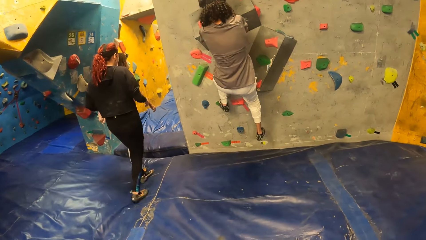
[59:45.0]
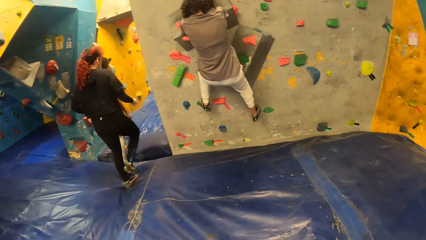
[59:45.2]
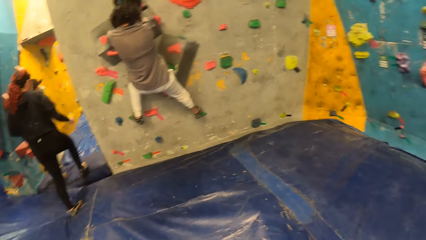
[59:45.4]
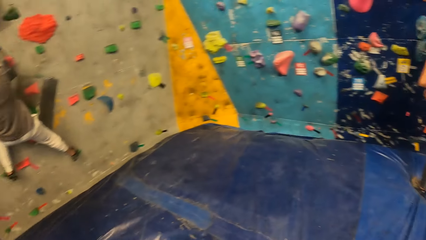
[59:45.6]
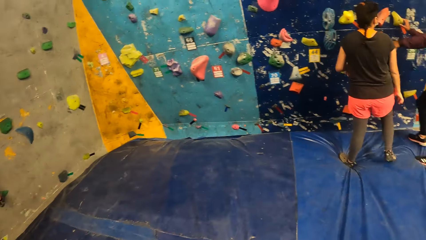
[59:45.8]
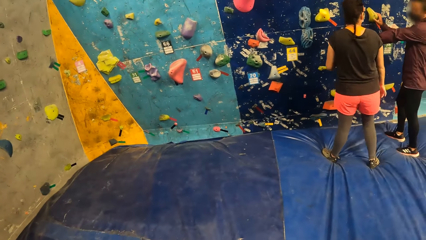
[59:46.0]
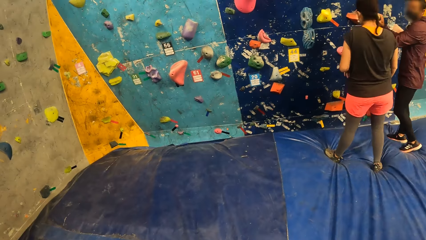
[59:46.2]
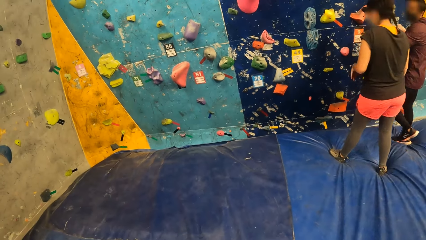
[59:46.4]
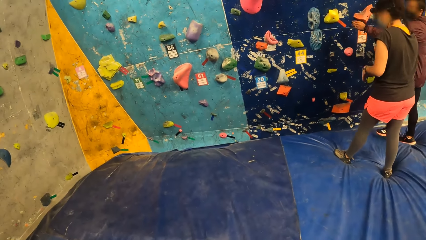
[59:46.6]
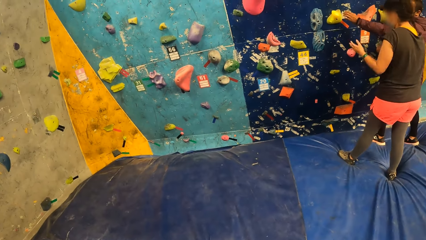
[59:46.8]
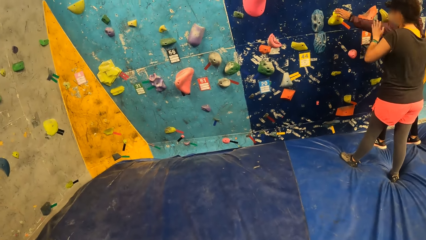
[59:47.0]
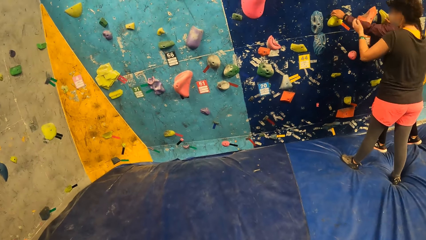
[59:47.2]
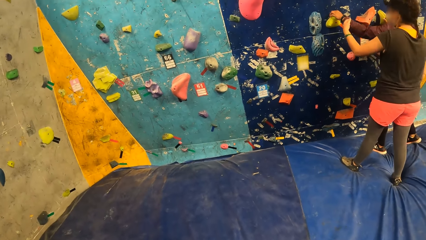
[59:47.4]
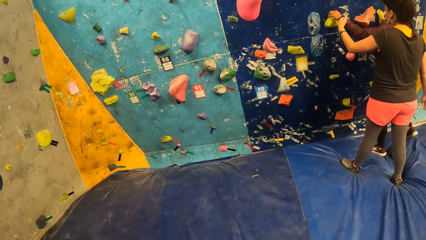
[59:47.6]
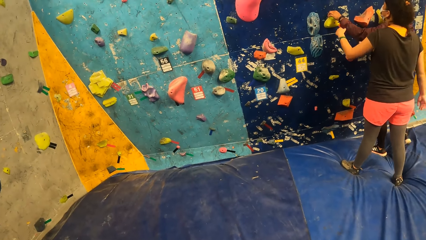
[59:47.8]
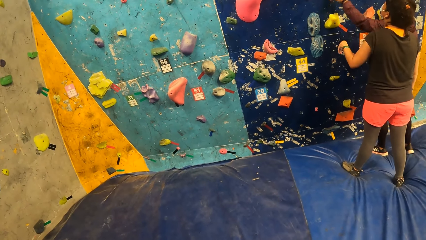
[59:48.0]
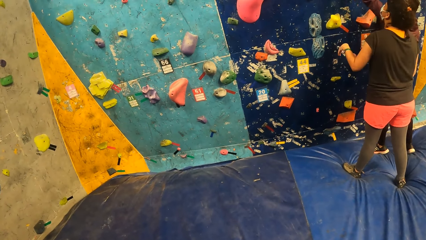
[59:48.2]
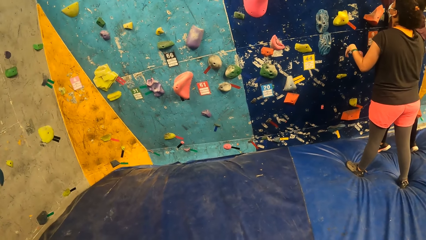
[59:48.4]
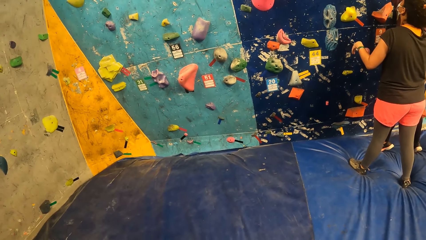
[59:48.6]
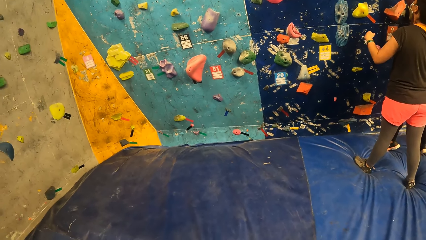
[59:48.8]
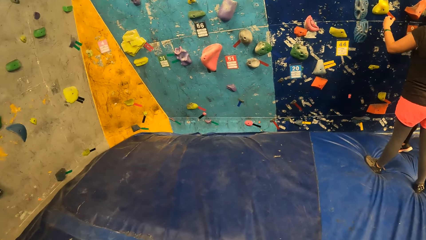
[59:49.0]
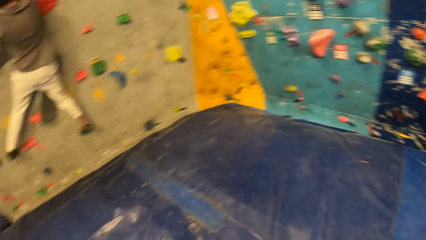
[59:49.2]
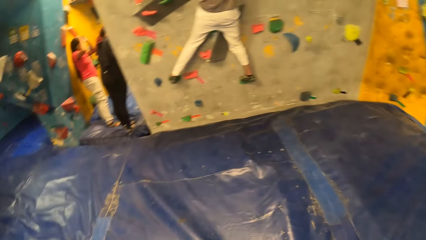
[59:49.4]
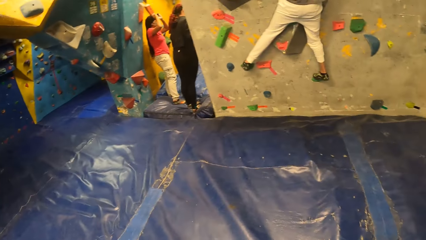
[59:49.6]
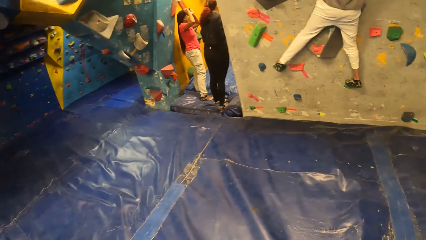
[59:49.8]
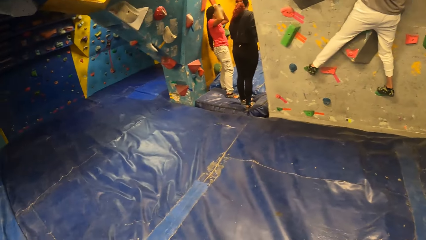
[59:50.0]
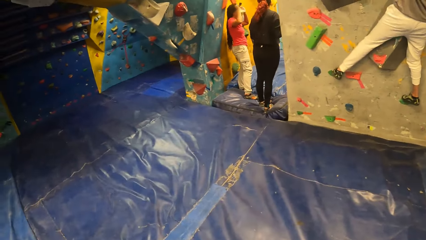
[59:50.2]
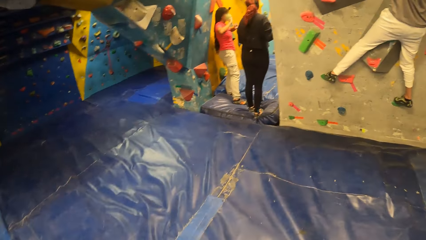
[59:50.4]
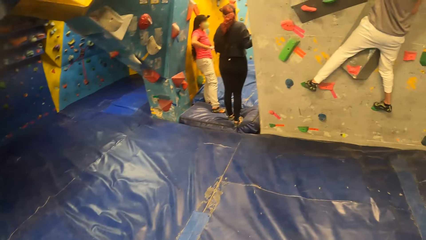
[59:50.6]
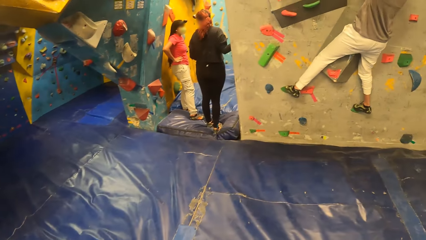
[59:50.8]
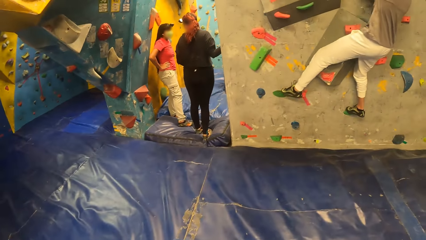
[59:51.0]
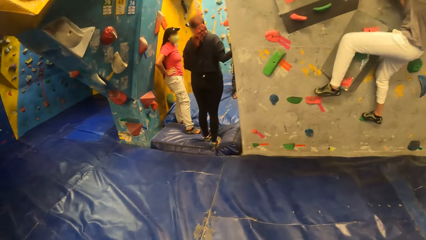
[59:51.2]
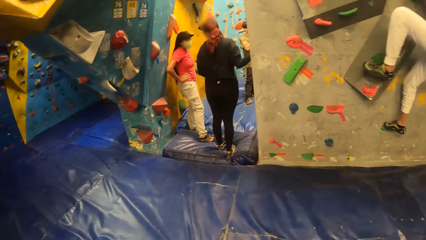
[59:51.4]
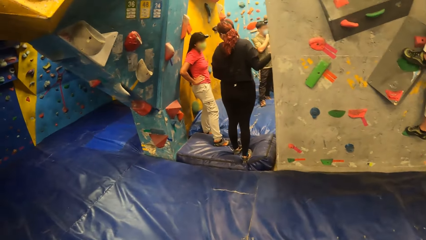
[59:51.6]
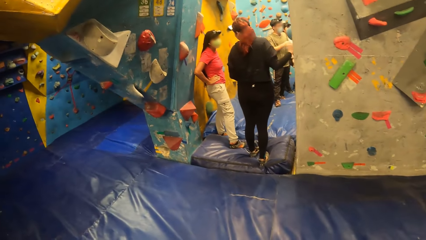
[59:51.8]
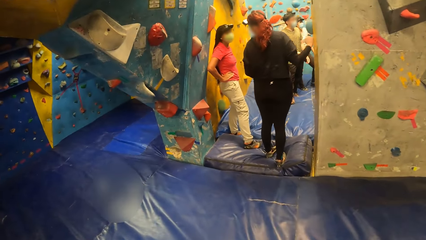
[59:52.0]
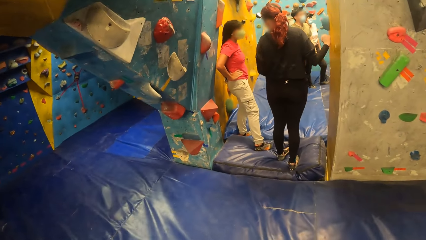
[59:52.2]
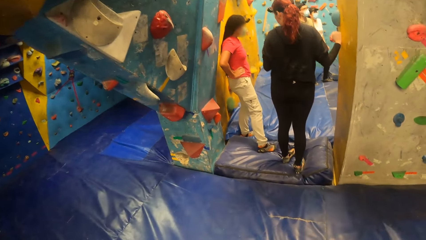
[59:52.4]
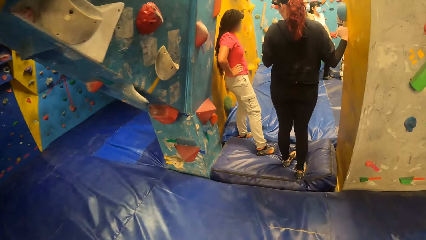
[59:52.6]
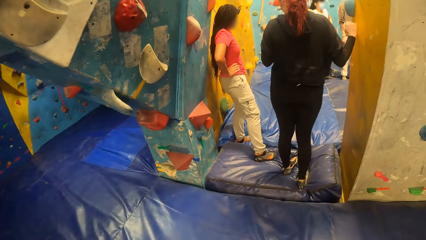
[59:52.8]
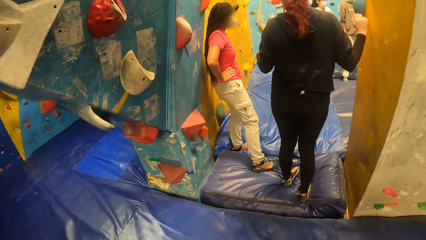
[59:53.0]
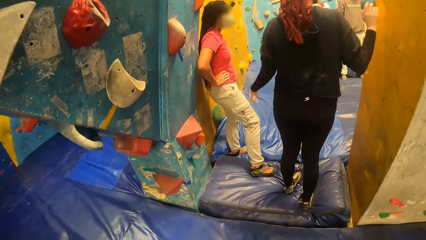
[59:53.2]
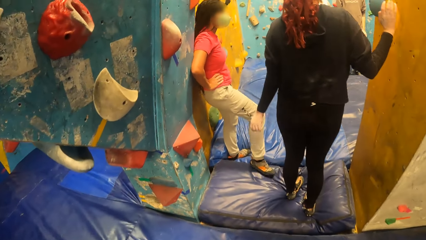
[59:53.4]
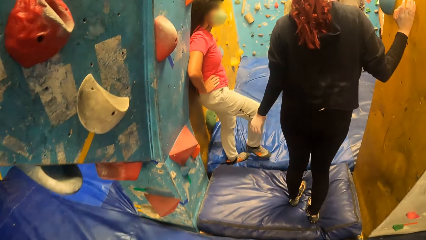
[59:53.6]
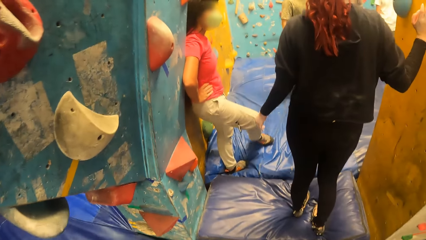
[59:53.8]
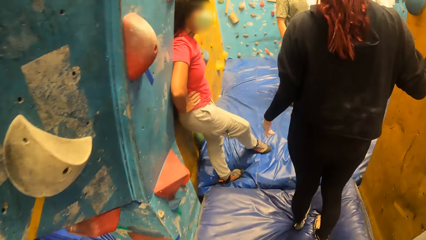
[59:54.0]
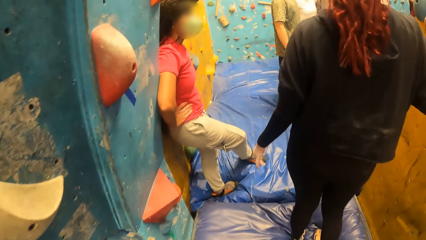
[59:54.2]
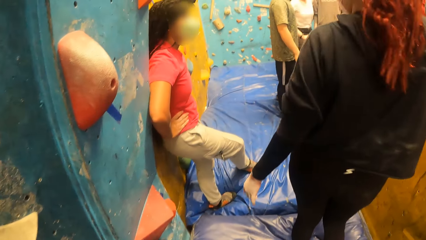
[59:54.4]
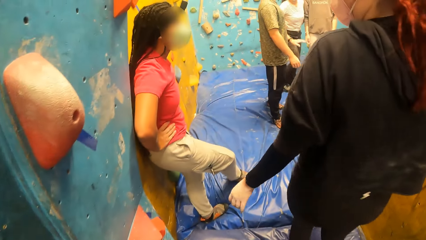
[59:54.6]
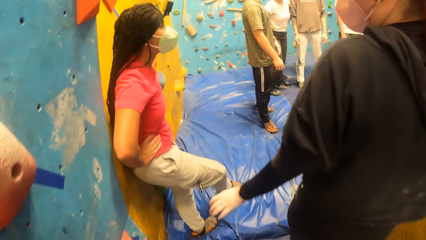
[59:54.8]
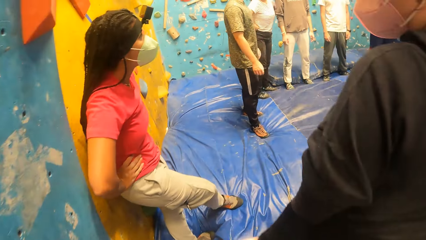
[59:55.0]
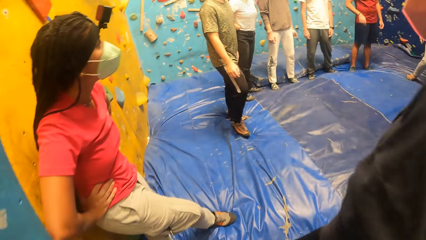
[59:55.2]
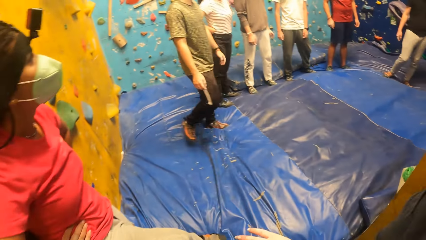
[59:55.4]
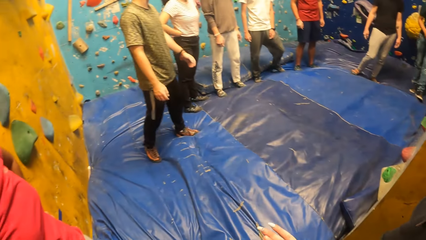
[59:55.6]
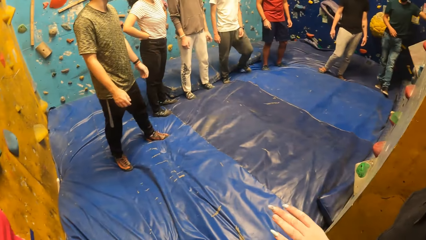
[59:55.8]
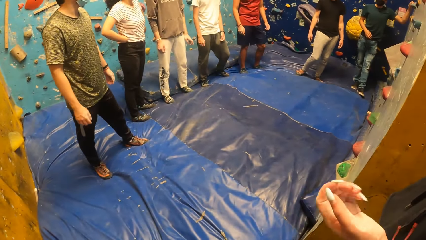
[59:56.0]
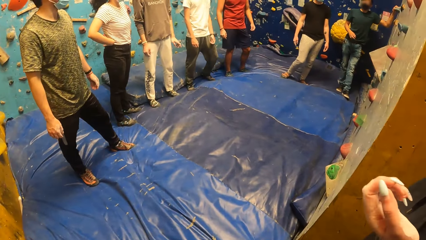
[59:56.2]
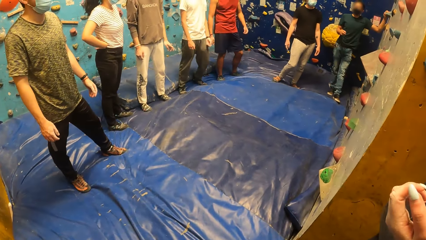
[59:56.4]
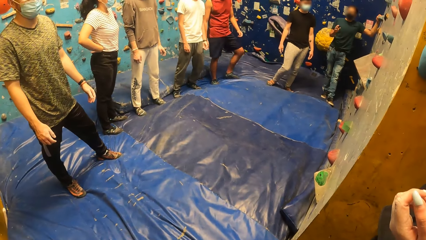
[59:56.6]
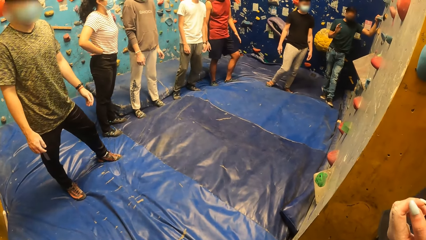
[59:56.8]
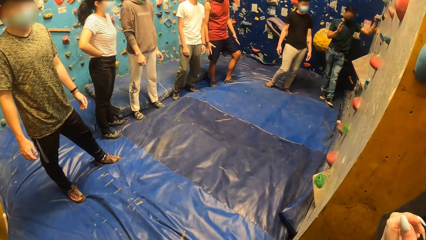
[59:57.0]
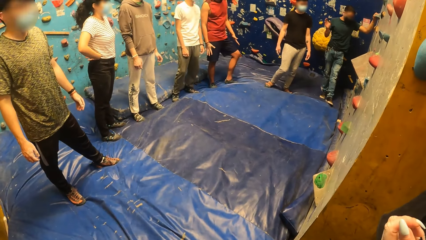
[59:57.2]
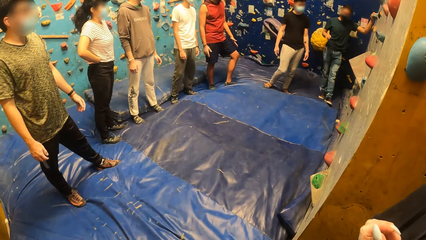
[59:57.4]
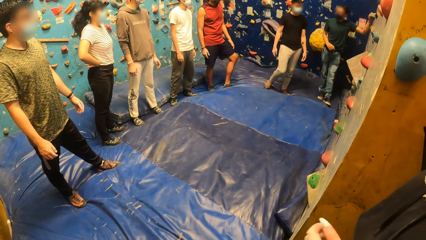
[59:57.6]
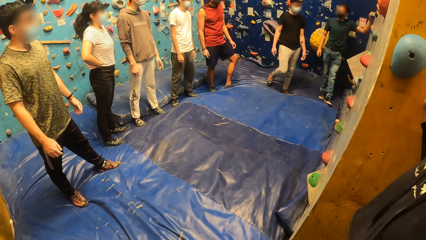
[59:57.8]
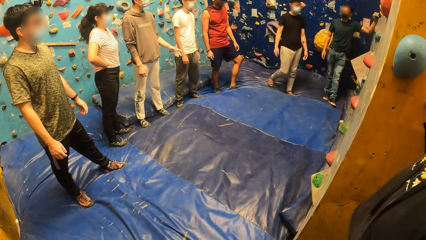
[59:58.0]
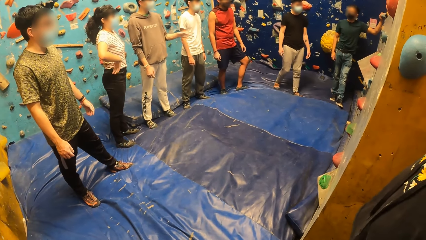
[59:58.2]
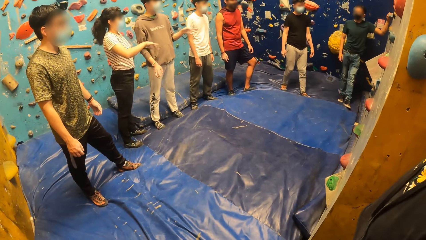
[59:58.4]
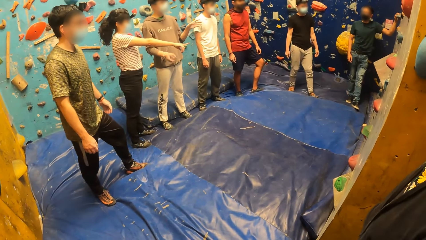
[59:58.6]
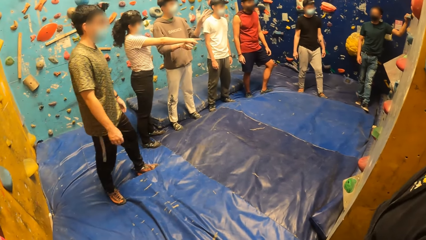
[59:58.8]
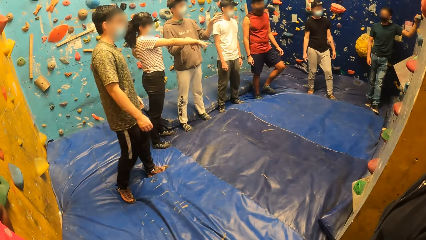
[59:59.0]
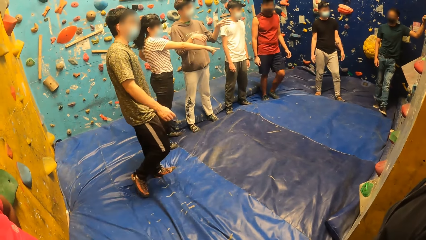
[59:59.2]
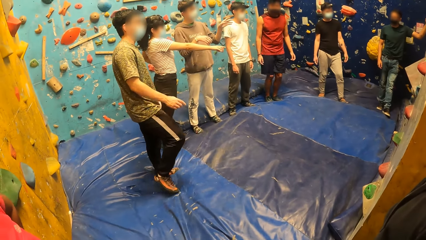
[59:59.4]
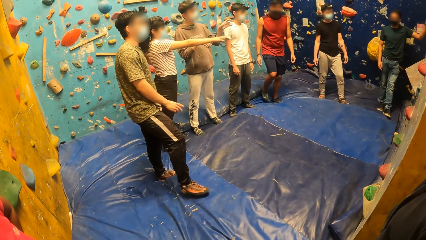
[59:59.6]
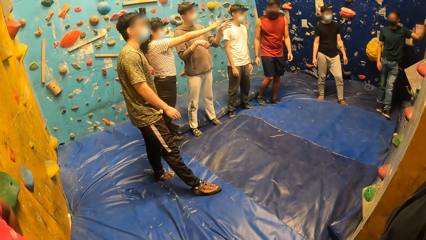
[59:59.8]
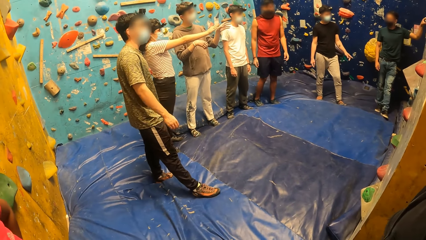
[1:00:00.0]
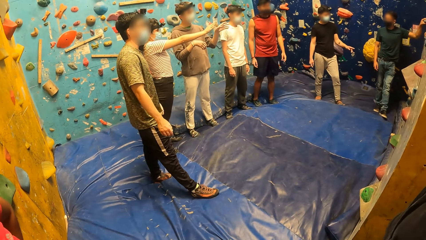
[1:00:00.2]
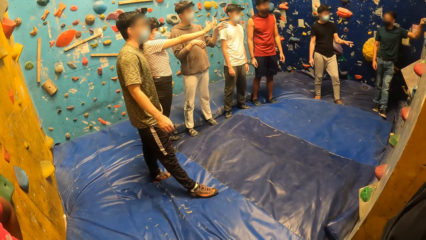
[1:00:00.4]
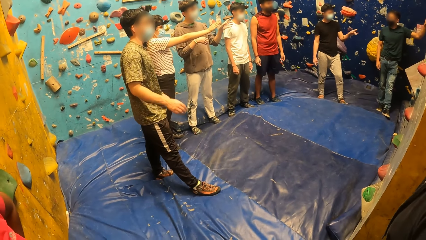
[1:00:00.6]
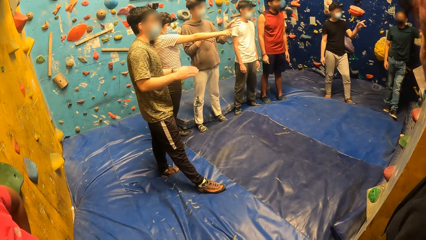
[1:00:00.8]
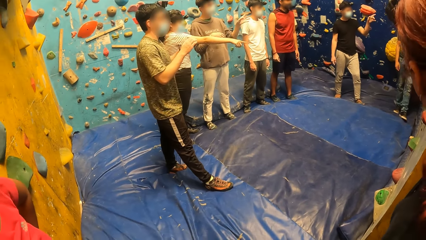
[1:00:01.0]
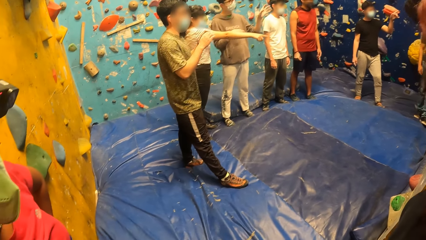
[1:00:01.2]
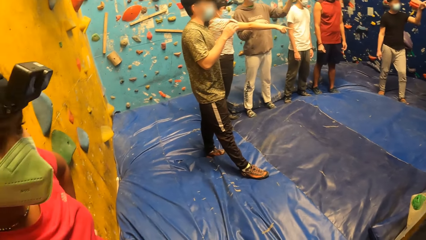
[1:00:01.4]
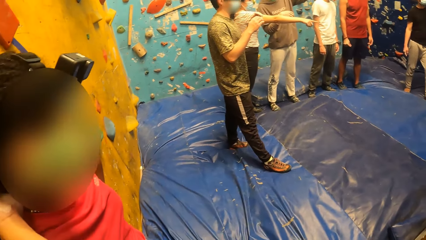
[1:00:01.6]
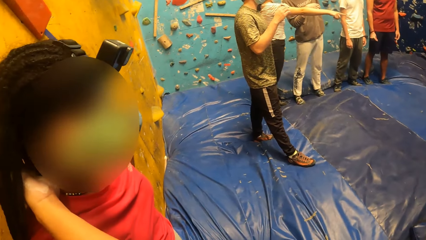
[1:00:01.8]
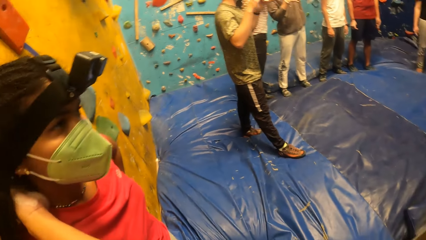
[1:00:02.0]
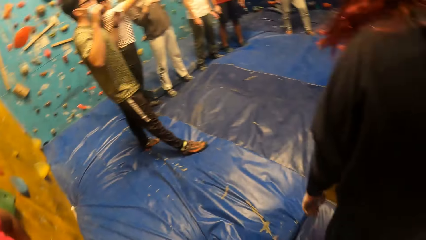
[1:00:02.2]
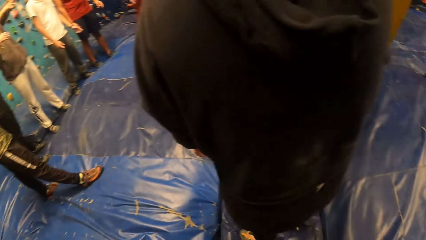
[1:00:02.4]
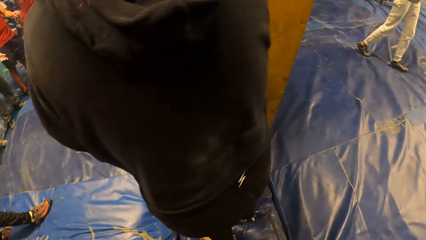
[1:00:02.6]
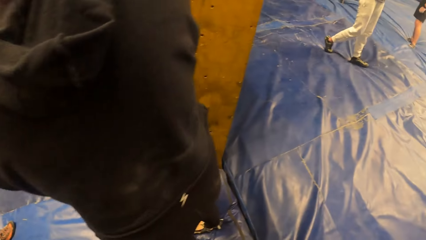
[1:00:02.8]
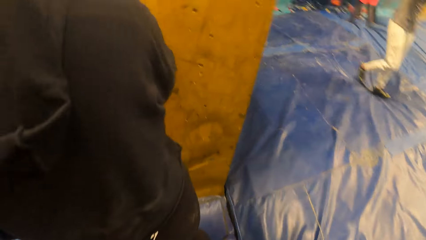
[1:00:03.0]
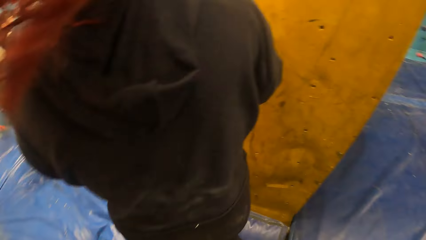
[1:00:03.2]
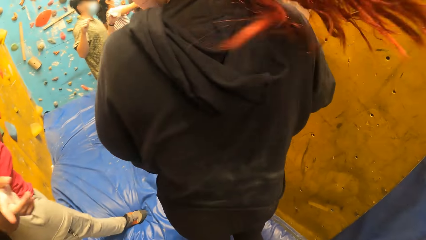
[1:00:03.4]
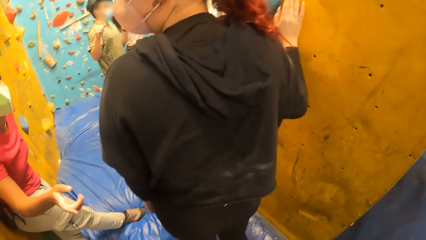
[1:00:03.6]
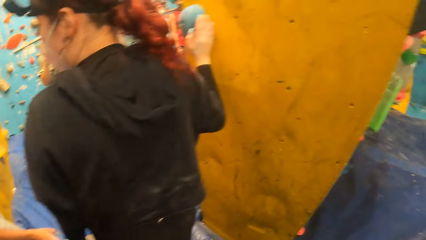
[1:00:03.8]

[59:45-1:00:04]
A woman interacts with another woman.
